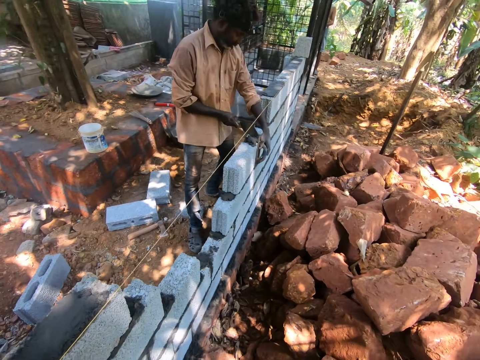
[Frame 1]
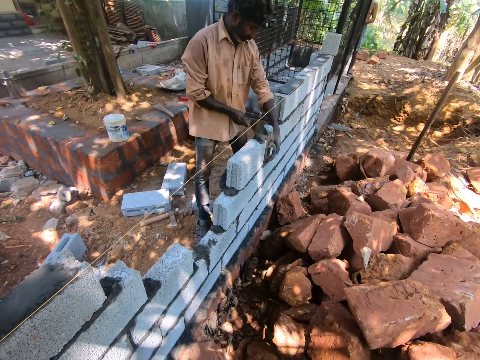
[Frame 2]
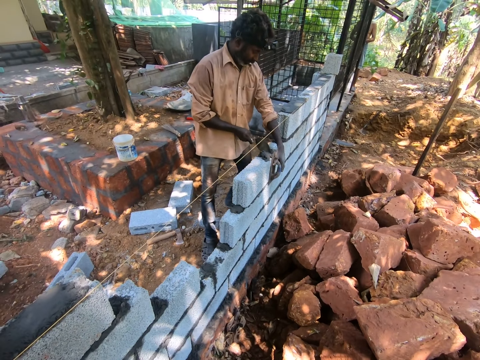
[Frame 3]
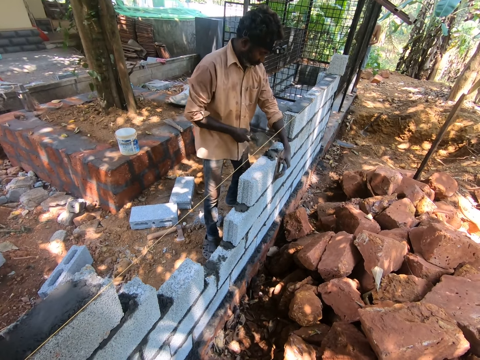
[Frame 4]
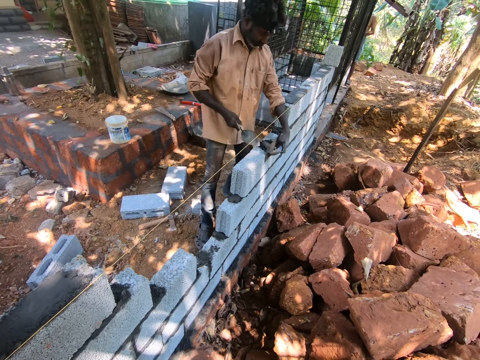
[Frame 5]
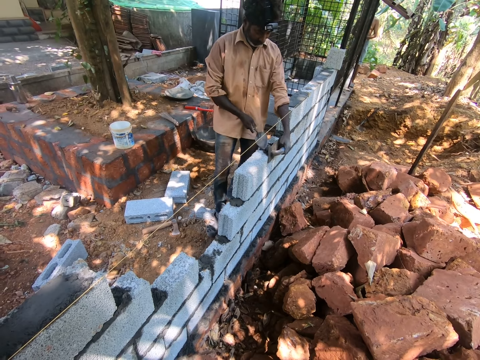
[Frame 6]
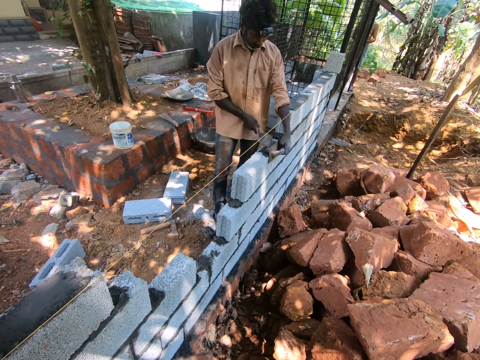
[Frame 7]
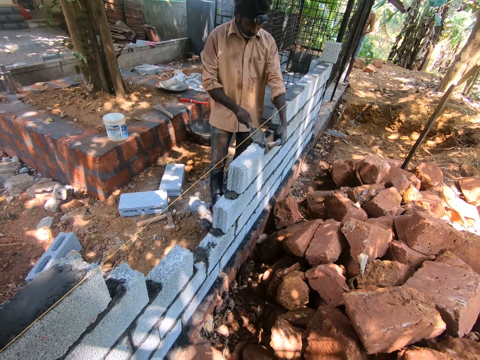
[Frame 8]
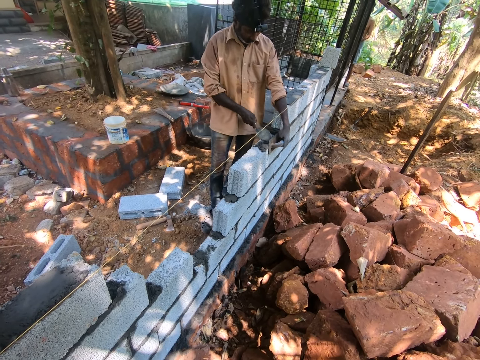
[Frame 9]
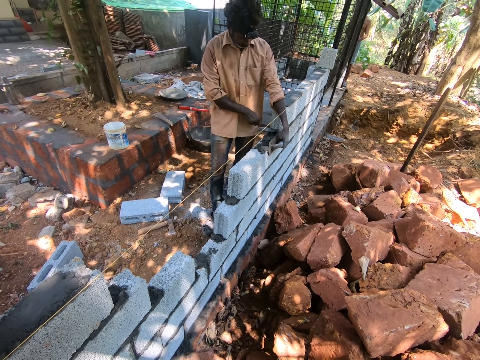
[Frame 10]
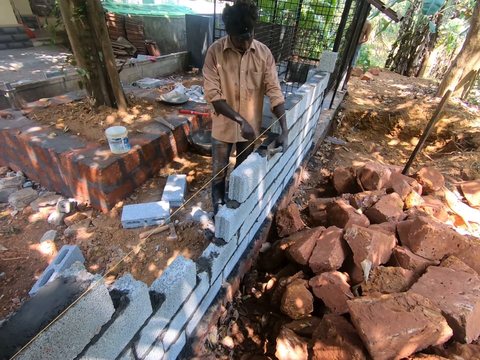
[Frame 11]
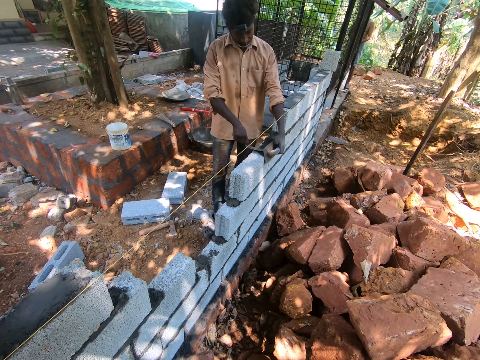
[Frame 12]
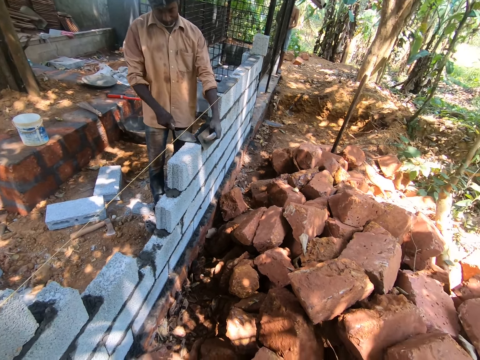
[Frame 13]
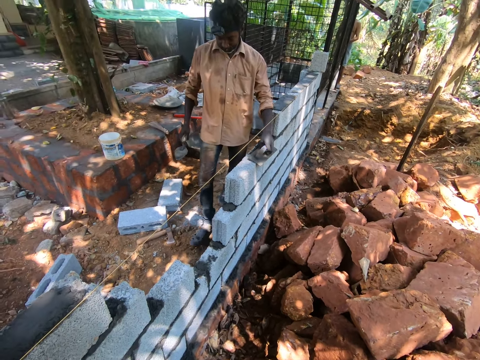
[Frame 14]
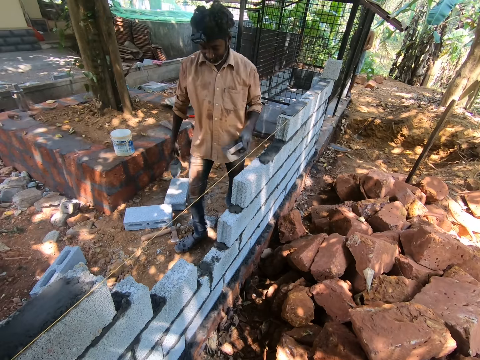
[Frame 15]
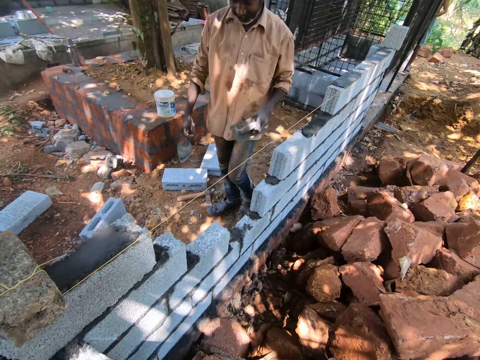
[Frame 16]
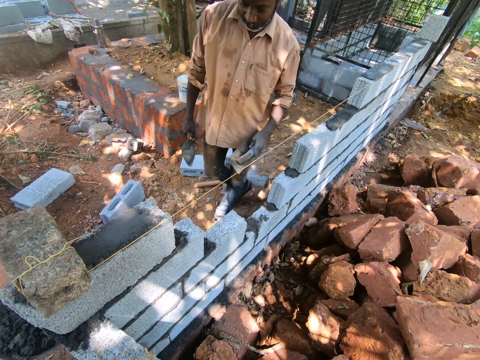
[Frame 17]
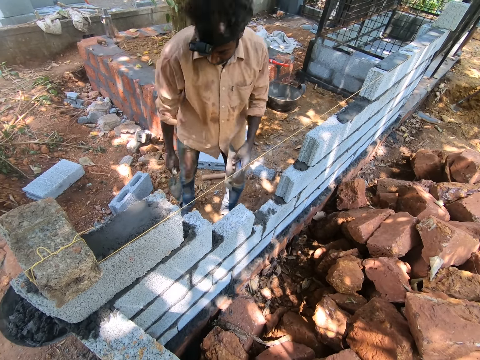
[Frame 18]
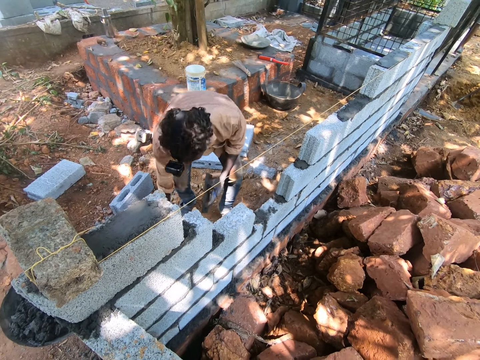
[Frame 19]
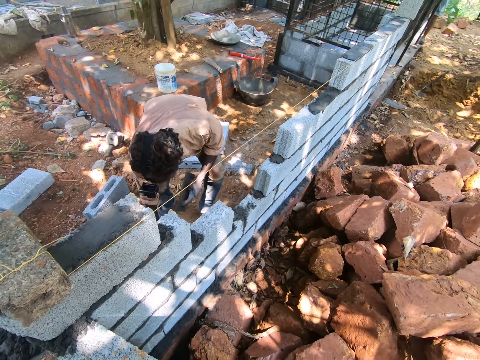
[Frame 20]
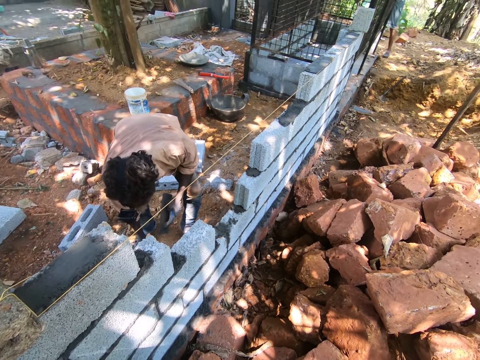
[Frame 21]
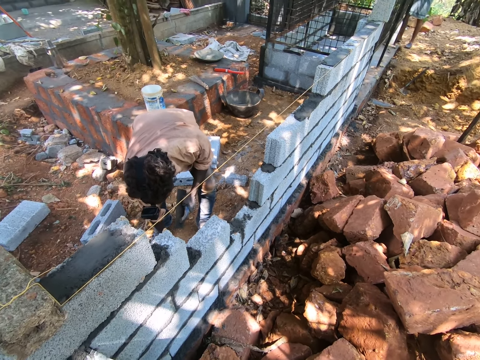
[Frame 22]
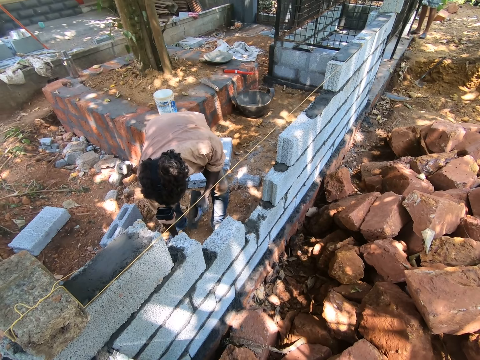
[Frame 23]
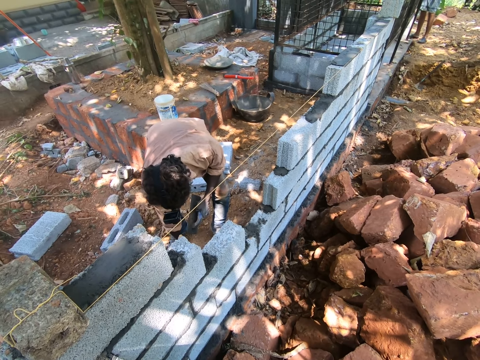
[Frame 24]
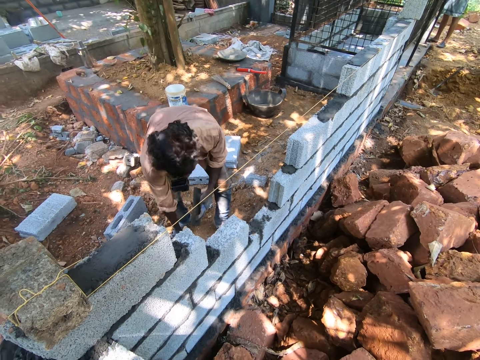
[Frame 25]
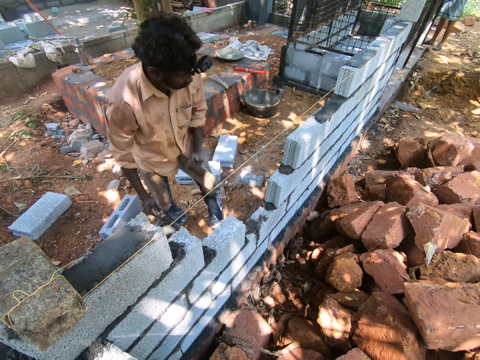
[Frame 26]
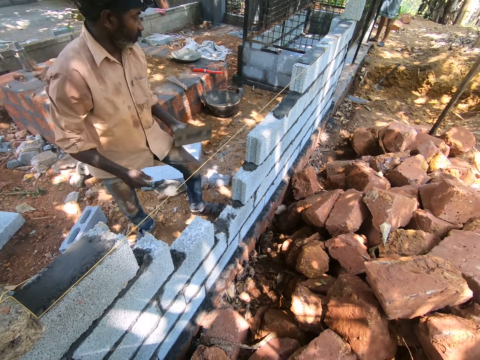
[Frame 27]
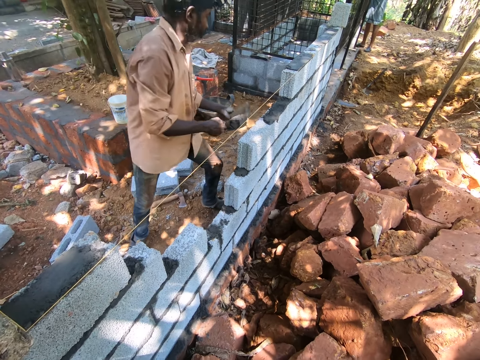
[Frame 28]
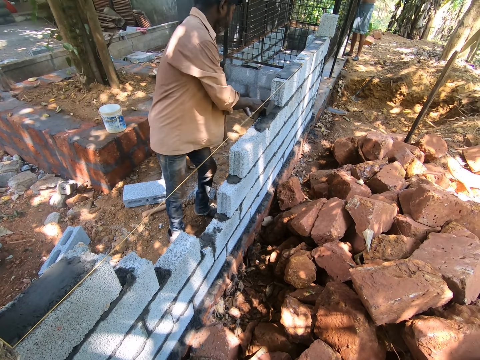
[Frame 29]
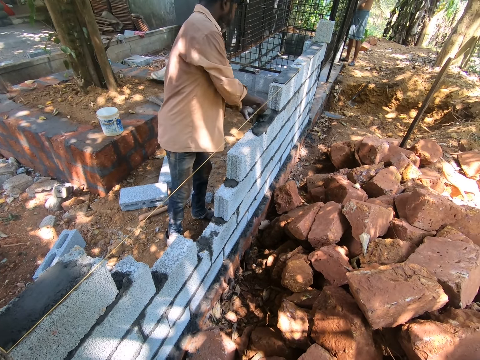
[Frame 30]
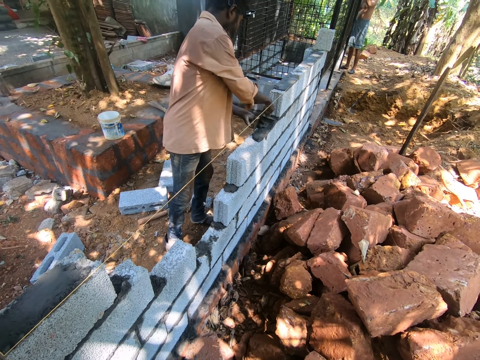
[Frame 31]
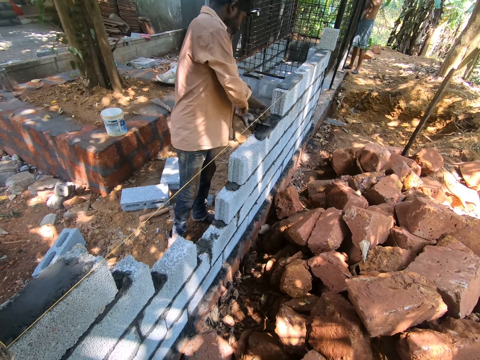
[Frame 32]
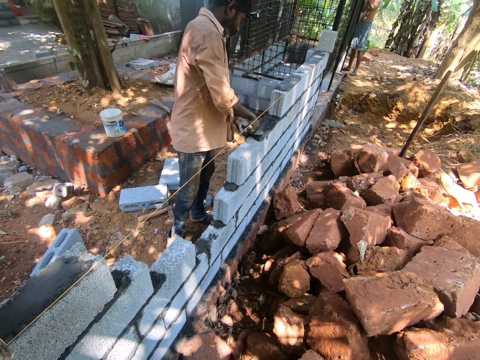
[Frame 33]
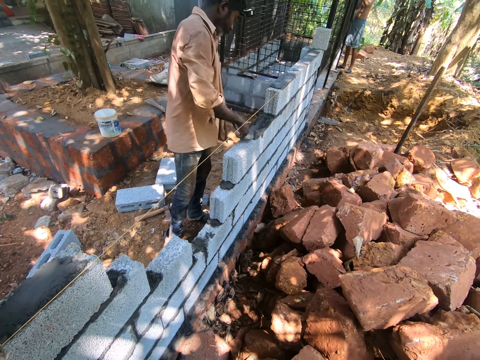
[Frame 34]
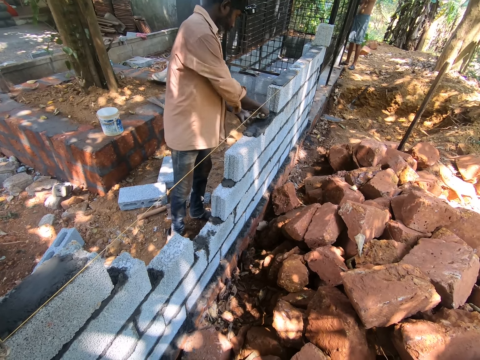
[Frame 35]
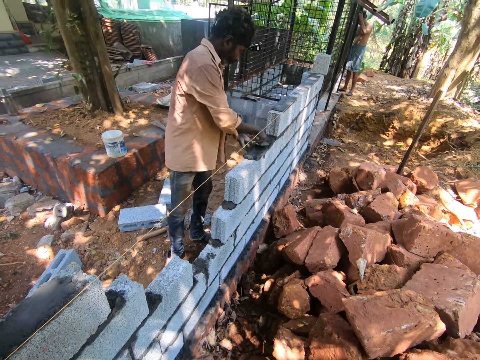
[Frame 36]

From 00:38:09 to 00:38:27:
The man holds mortar in-between the fence with the square trowel in his left hand. The man spreads mortar on the fence with the trowel in his right hand and the square trowel in his left hand. The man scoops mortar from the mortar pan on the ground with the trowel in his right hand. The man spreads mortar on the fence with the trowel in his right hand and the square trowel in his left hand.

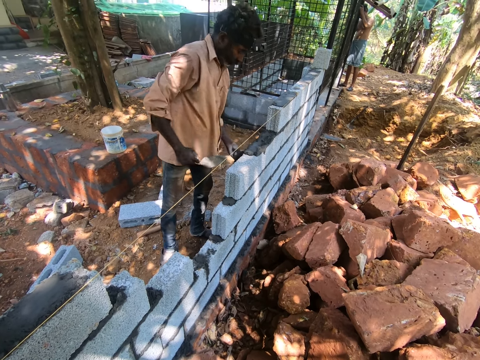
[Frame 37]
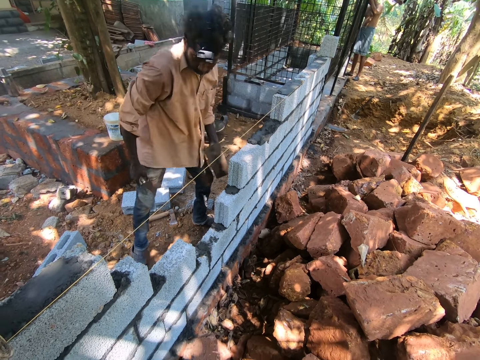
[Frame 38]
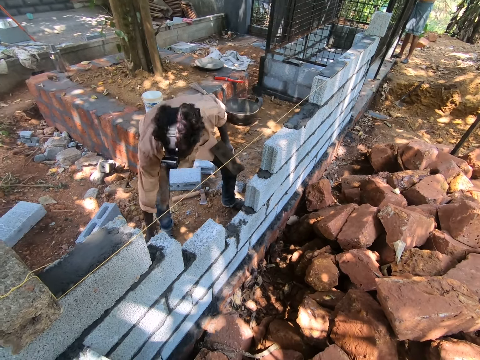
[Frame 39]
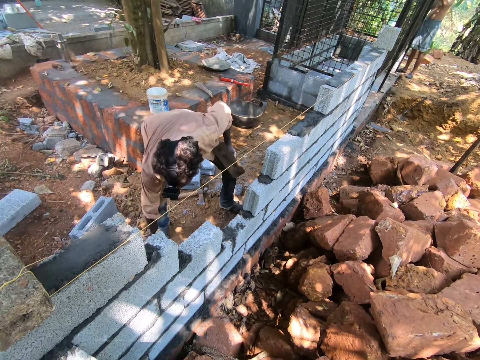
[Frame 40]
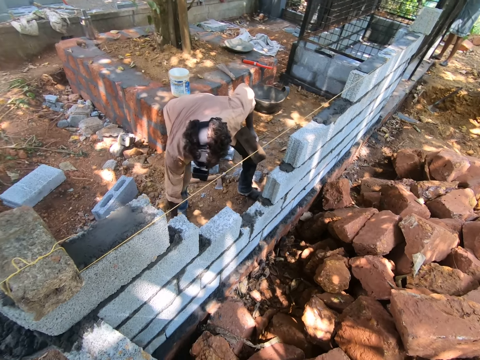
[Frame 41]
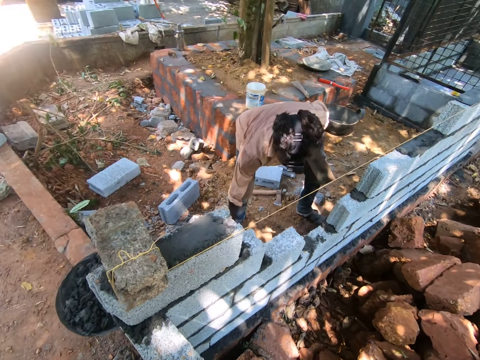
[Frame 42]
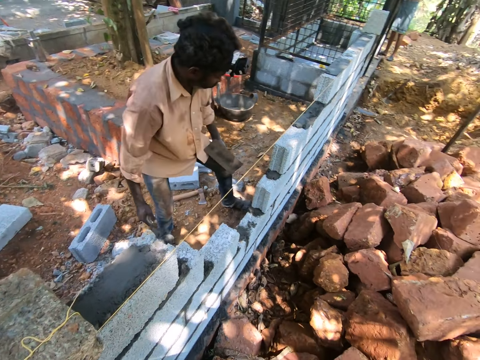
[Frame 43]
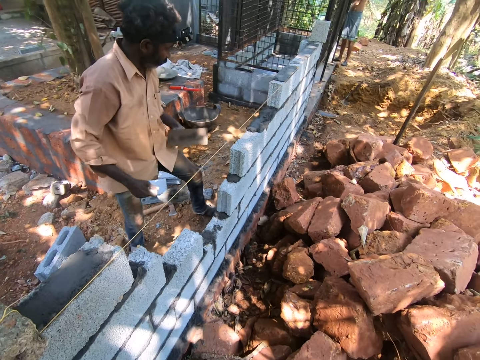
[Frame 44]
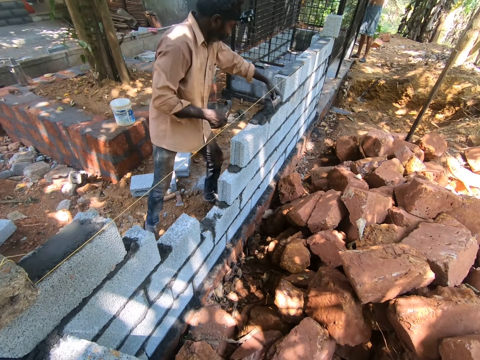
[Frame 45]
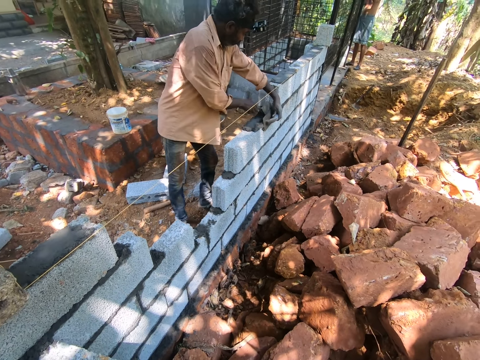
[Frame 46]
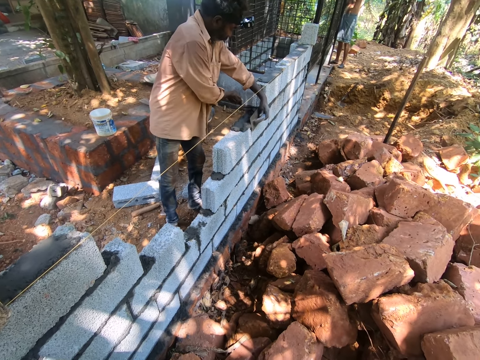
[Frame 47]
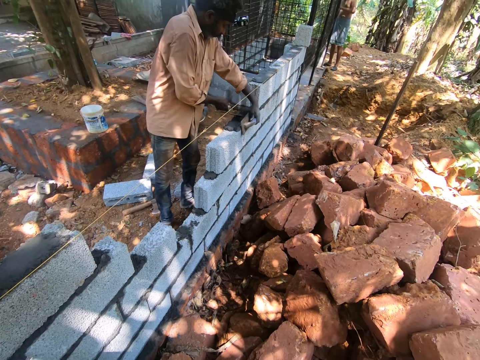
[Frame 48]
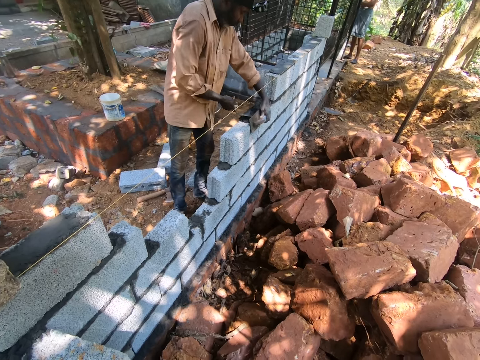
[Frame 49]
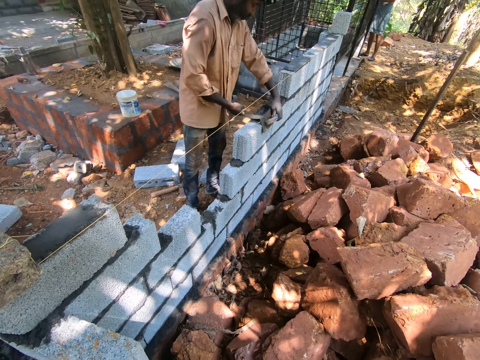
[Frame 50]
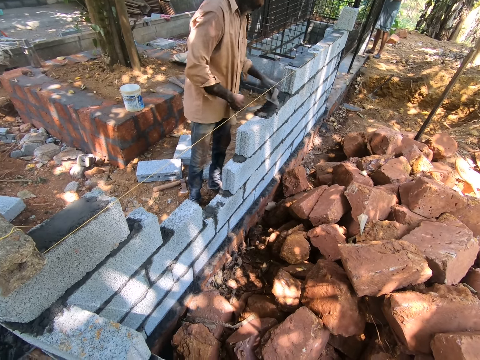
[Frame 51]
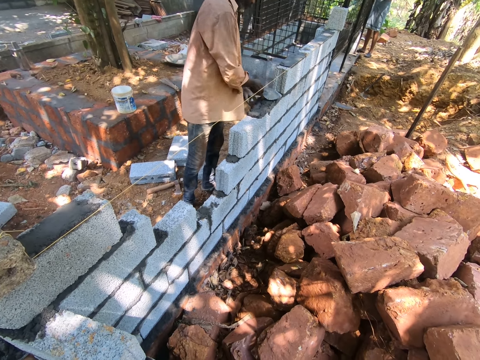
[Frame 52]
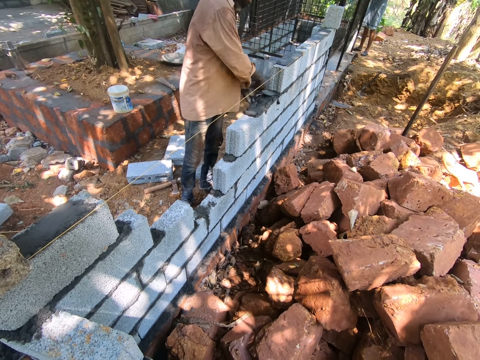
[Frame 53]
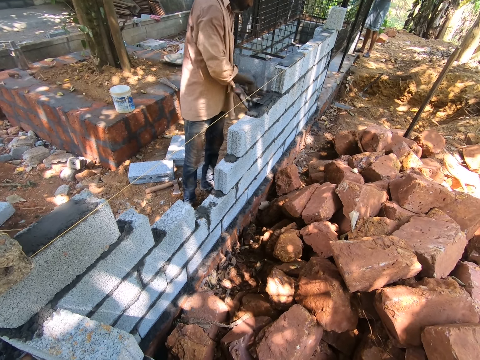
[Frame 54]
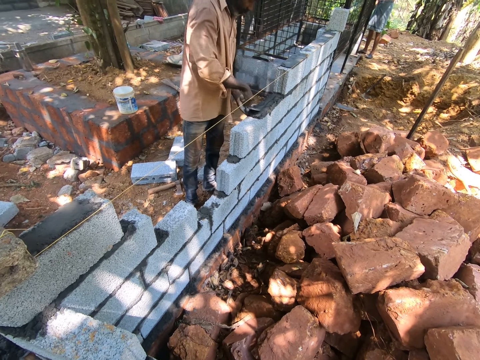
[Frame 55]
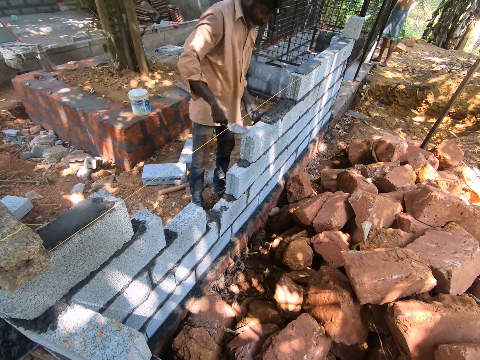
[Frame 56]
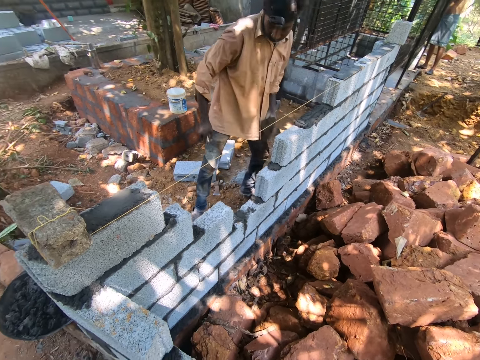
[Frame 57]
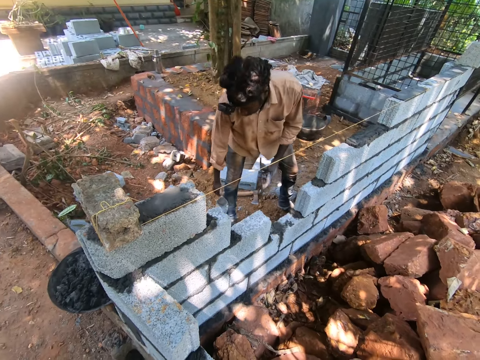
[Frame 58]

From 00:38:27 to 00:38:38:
The man scoops mortar from the mortar pan on the ground with the trowel in his right hand. The man spreads mortar on the fence with the trowel in his right hand and the square trowel in his left hand.
